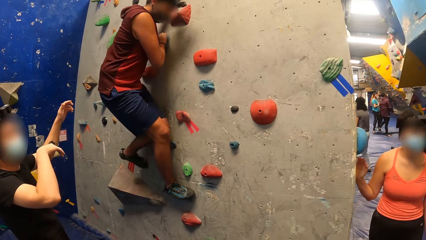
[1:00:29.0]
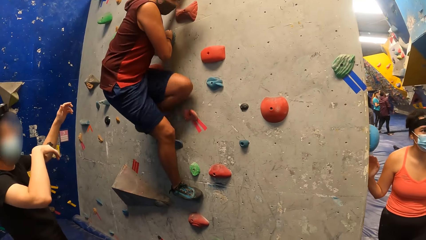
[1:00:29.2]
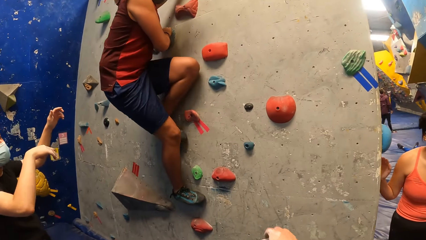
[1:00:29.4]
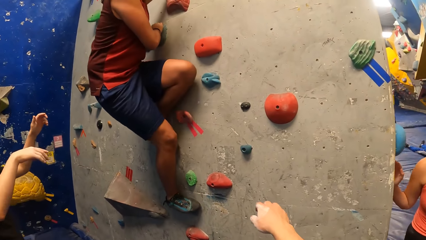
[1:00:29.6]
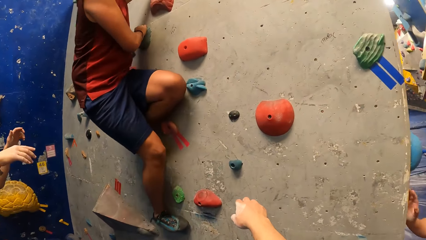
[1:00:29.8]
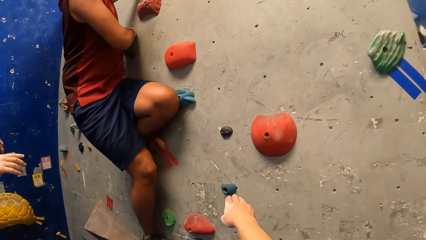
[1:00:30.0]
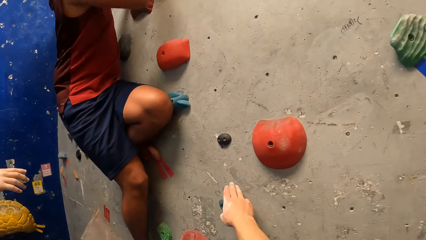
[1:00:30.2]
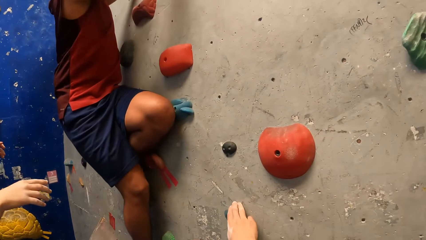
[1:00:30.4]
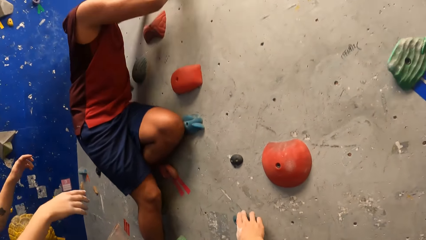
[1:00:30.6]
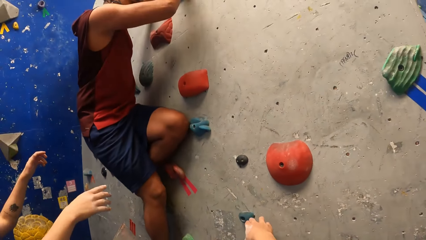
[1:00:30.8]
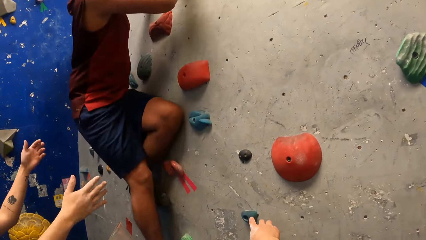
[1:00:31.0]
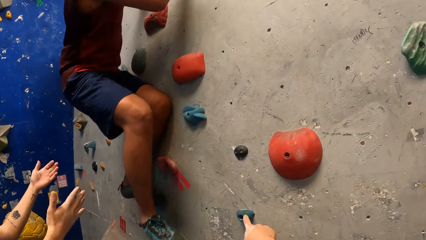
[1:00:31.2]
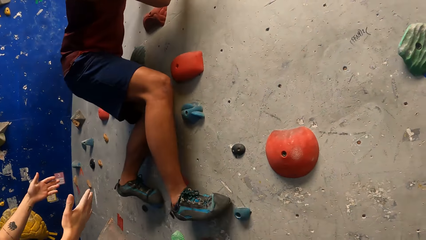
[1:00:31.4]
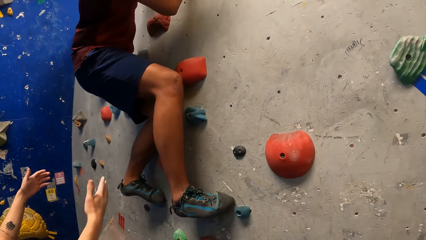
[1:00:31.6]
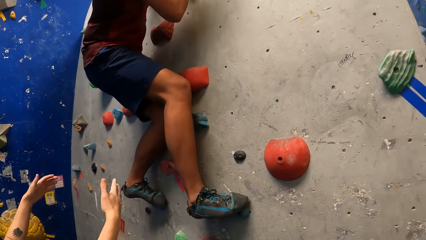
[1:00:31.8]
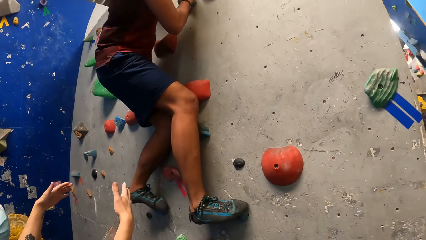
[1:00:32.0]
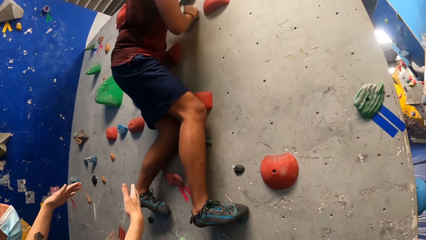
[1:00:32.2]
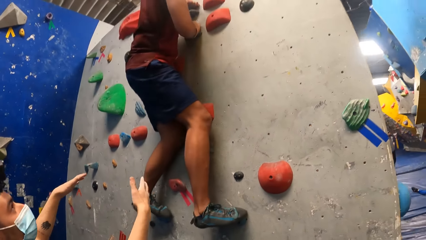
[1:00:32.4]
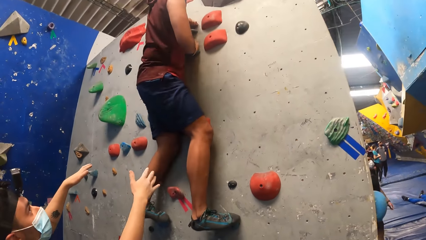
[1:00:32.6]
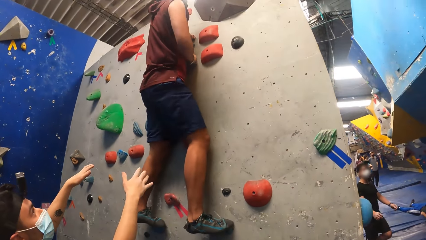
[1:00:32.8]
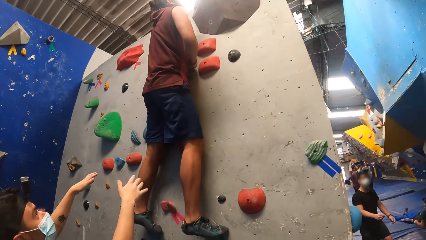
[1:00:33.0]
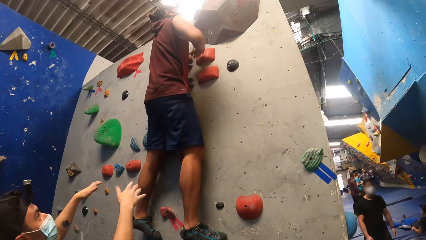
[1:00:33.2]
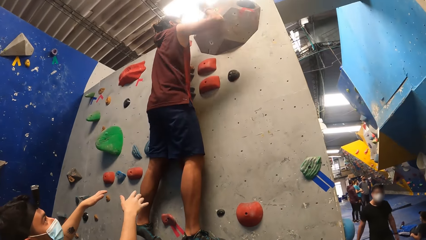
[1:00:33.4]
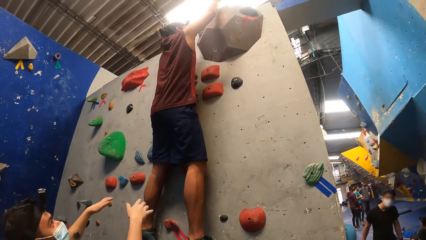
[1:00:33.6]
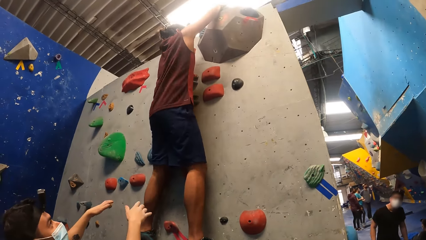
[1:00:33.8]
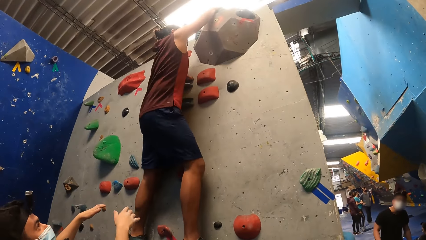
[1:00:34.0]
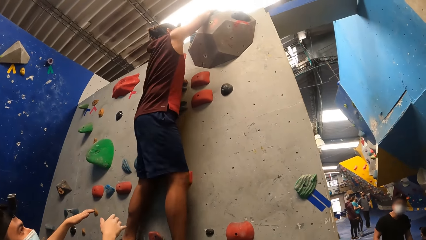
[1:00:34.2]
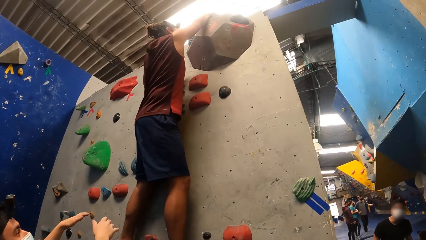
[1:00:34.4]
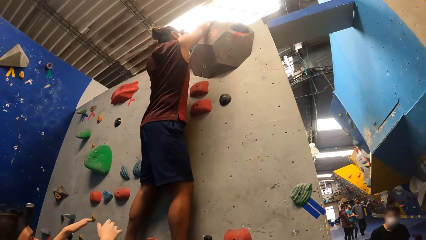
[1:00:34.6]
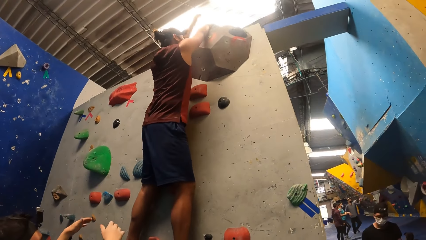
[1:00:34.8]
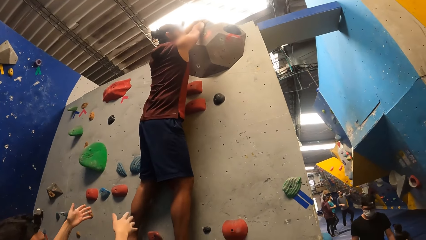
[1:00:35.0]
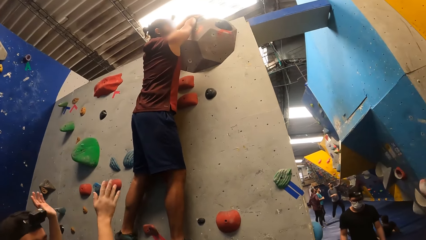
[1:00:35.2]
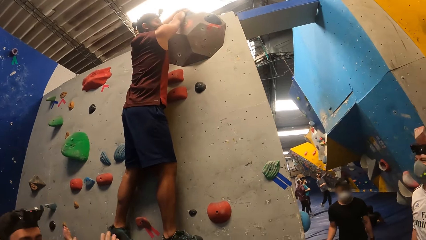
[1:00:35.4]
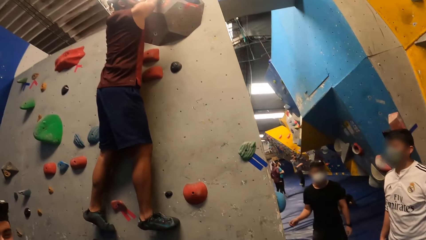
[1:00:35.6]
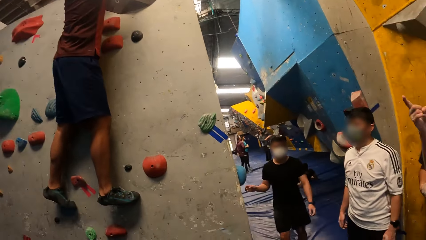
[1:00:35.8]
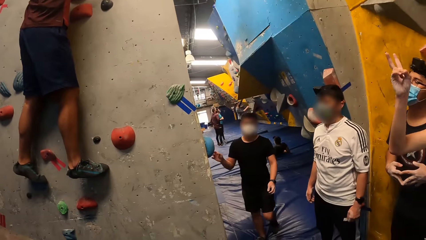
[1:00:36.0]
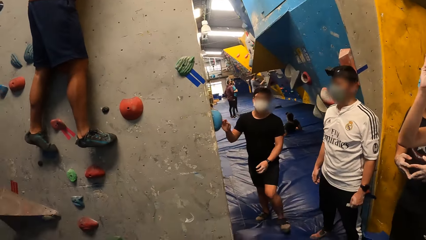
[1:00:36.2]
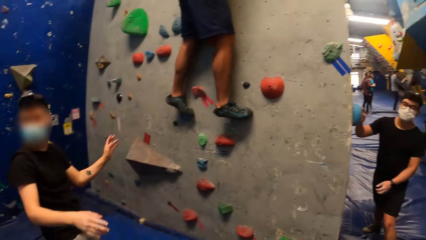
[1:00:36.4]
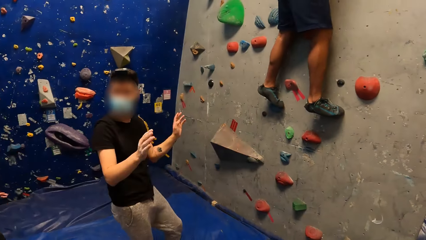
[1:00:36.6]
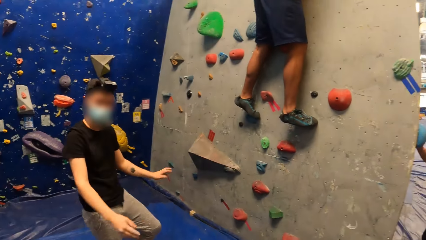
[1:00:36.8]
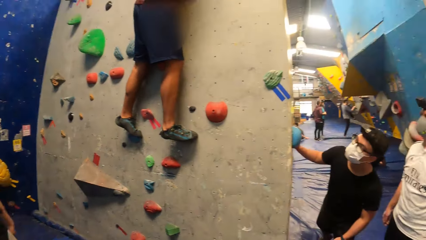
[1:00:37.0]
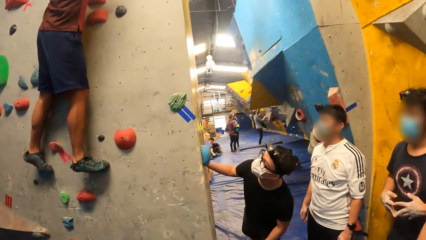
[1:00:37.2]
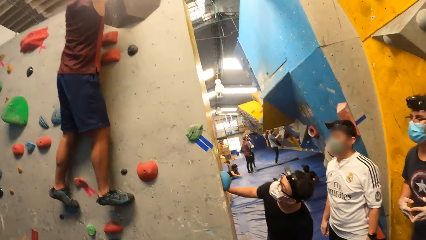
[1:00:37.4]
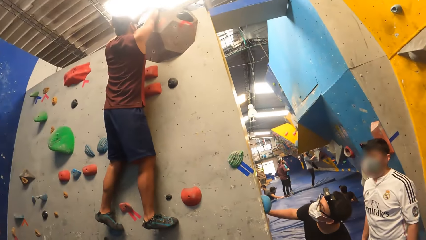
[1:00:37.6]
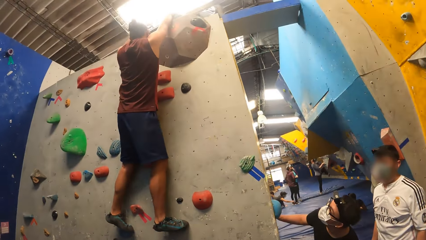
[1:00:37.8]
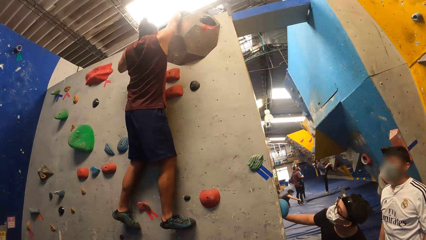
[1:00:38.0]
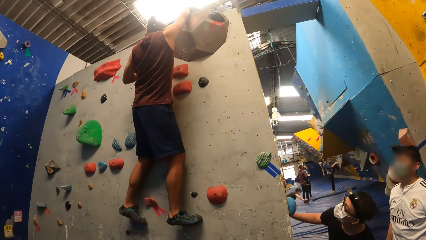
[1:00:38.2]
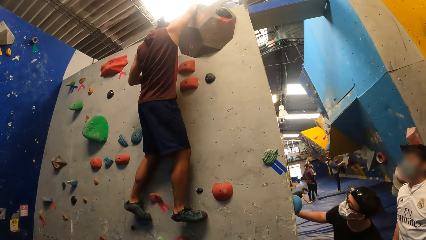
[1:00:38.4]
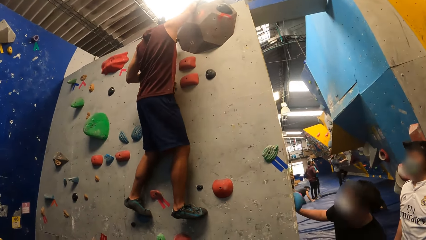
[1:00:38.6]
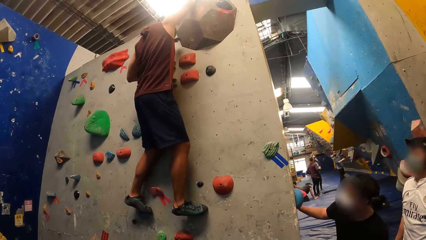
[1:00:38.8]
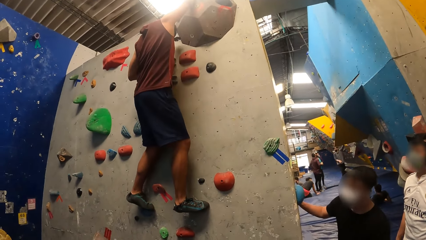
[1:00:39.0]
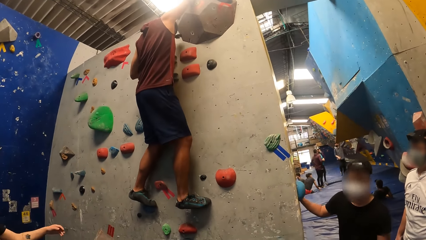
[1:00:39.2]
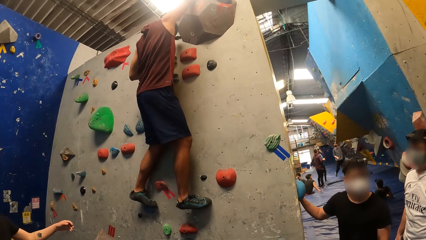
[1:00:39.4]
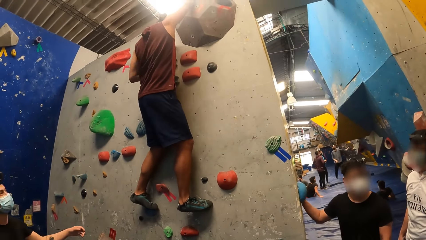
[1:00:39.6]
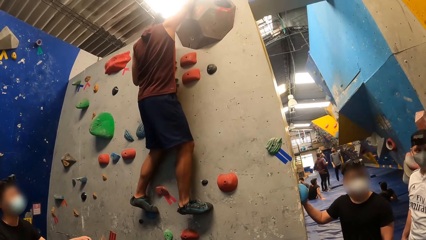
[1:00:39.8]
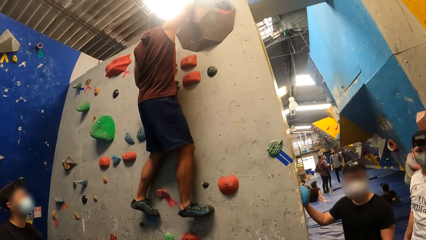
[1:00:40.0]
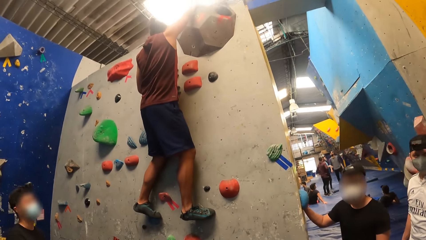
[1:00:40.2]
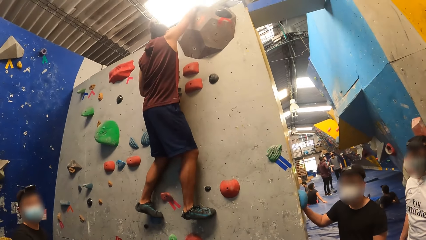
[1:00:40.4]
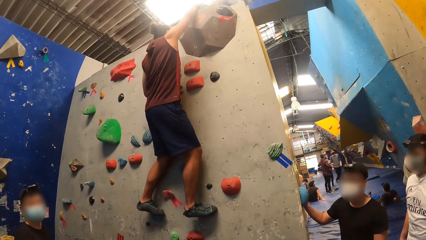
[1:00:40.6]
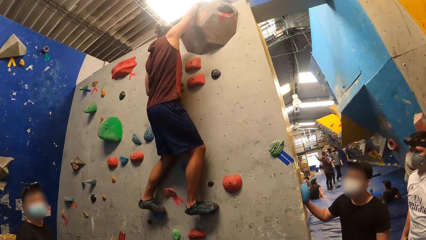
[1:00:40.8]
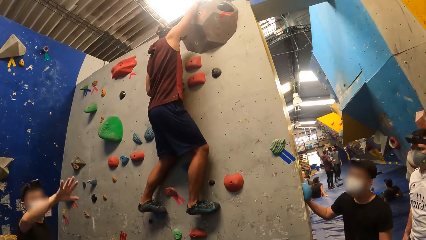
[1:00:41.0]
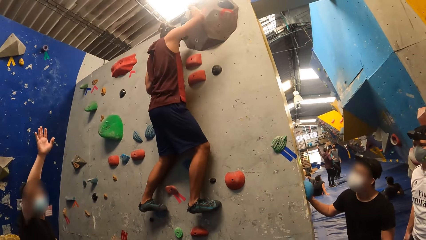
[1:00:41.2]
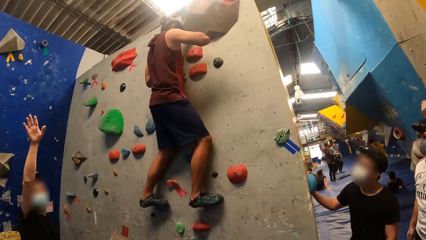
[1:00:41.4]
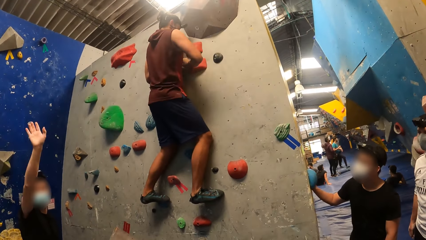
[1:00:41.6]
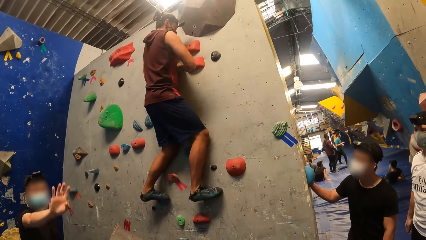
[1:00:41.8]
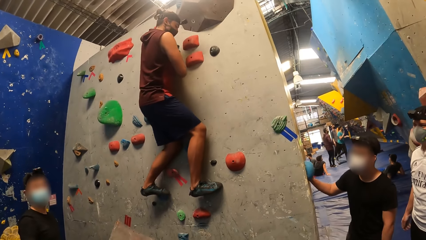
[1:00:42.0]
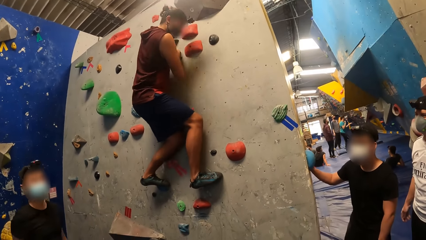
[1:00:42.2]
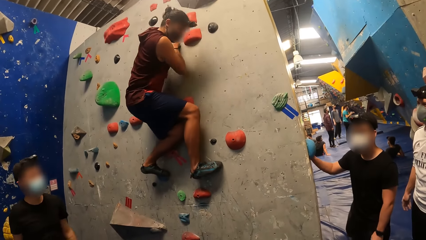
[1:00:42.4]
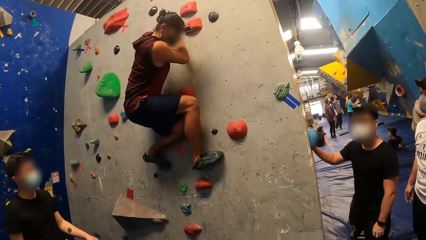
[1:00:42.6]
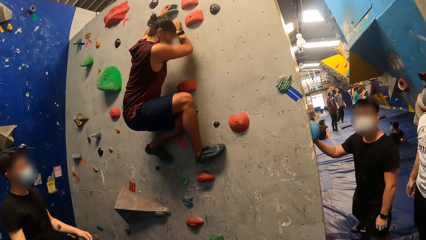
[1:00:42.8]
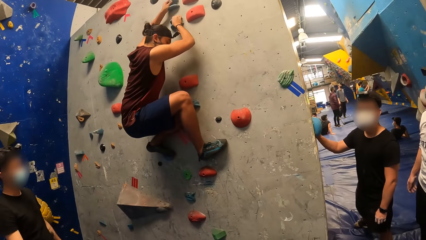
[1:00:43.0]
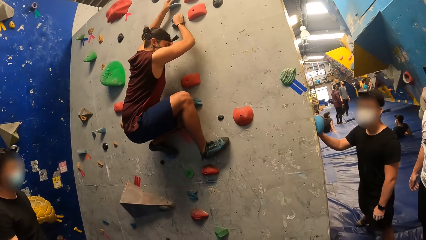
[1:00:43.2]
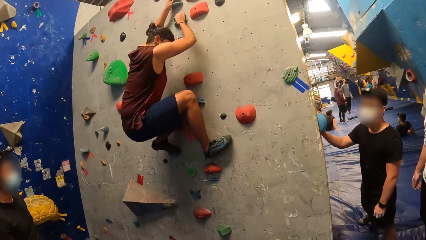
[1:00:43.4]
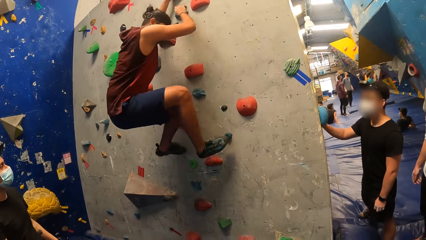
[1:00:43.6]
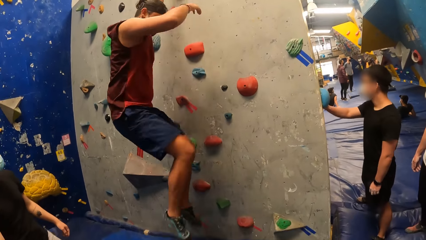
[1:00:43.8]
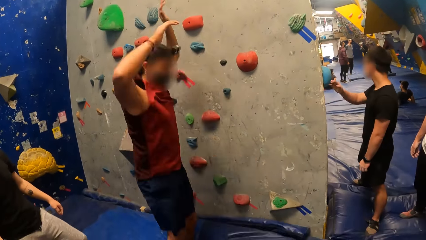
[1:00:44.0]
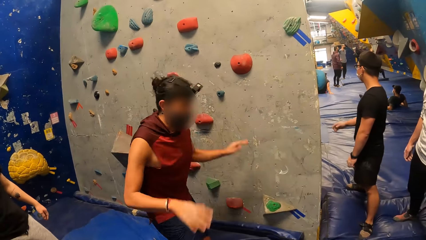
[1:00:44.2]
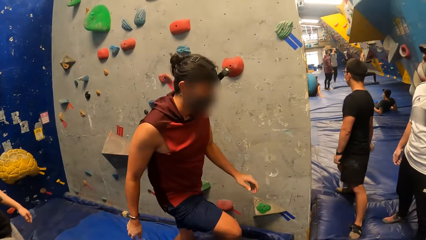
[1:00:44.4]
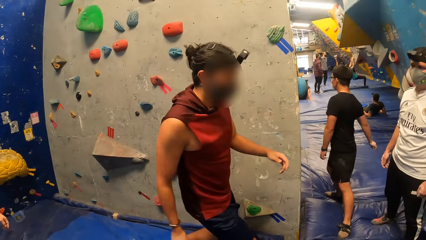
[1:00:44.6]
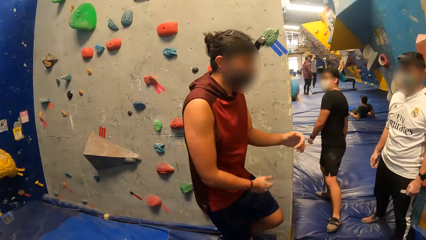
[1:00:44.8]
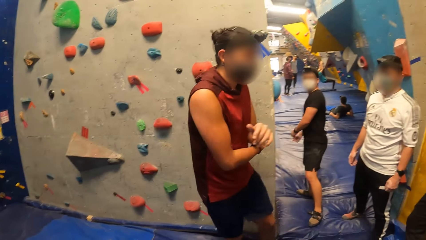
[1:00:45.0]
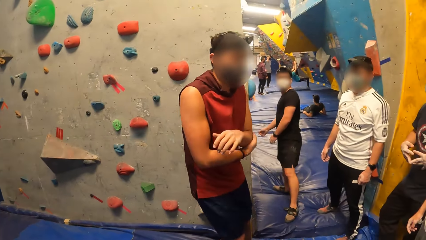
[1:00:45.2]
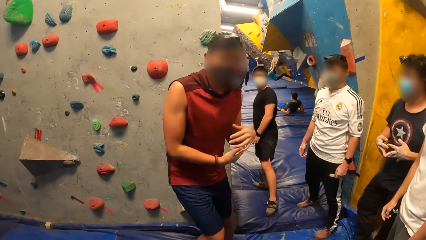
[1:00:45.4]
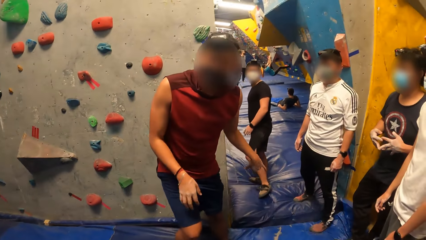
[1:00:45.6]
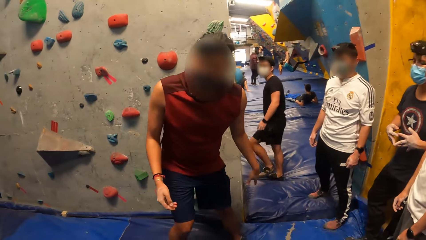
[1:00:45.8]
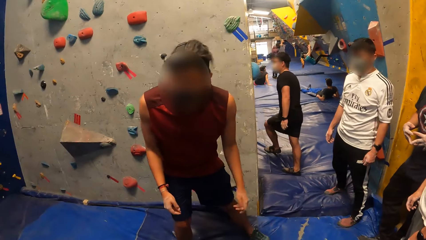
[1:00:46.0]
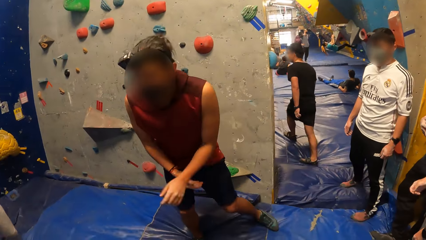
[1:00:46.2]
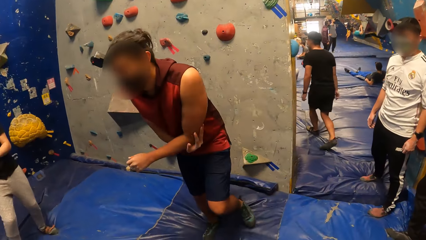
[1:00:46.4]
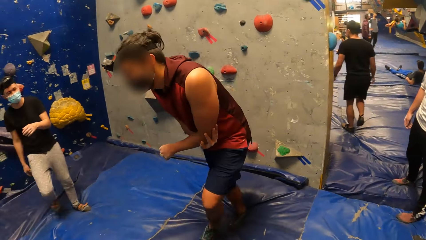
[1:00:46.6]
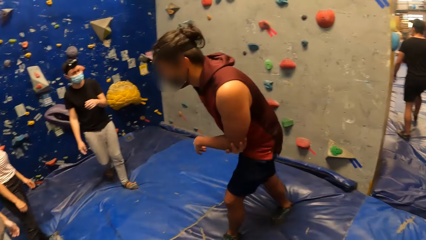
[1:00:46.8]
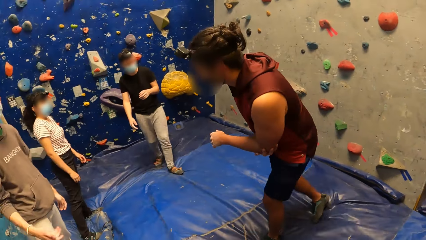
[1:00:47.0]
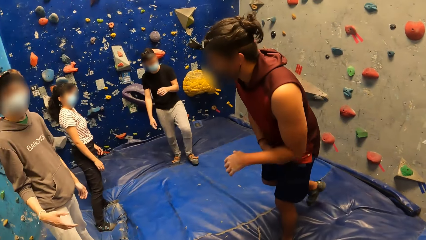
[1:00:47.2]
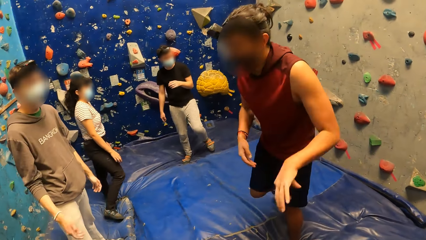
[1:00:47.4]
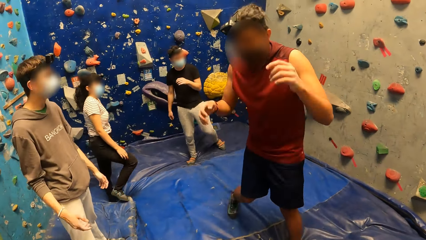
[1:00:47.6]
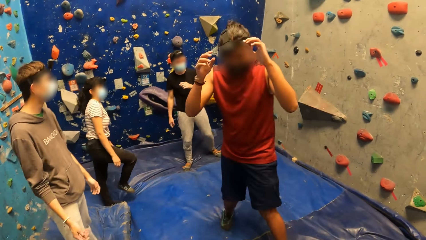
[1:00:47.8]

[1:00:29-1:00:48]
The camera wearer touches a crag on the wall with his right hand. He removes his right hand from the wall. A man holds a crag with his right hand. Another man jumps down from the crag. The other man folds his hands, shakes off his left hand, and folds his hands.
